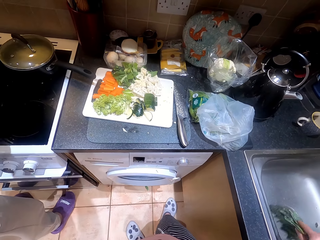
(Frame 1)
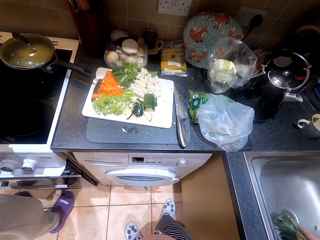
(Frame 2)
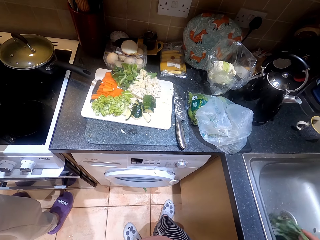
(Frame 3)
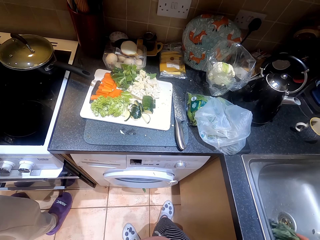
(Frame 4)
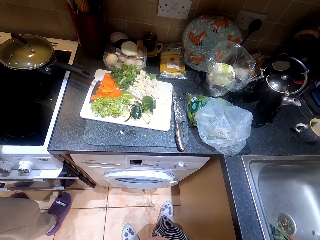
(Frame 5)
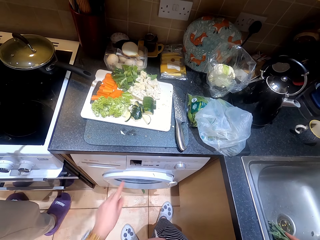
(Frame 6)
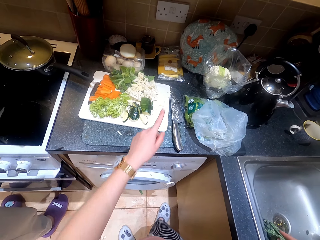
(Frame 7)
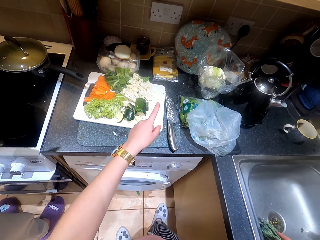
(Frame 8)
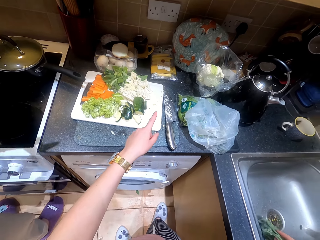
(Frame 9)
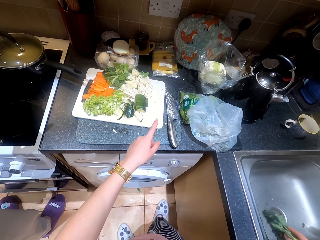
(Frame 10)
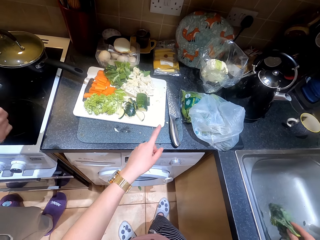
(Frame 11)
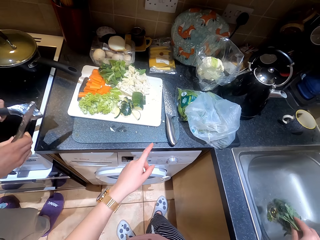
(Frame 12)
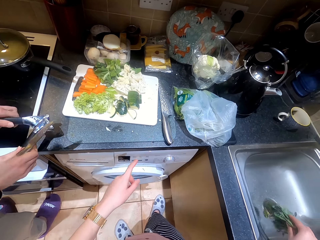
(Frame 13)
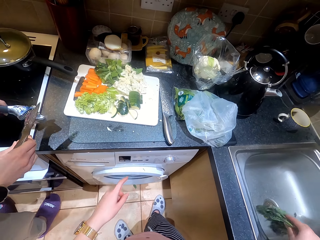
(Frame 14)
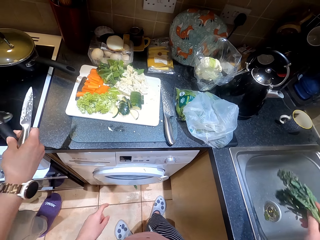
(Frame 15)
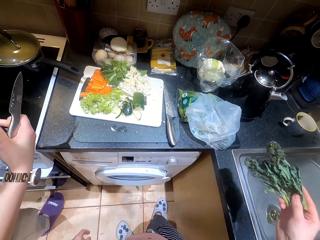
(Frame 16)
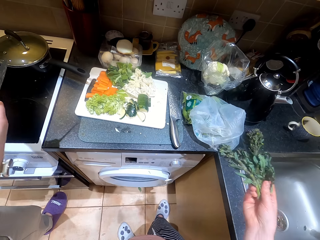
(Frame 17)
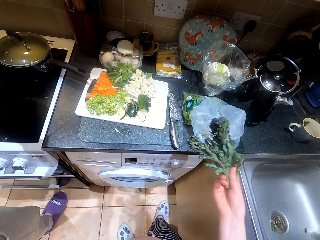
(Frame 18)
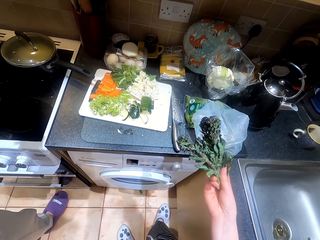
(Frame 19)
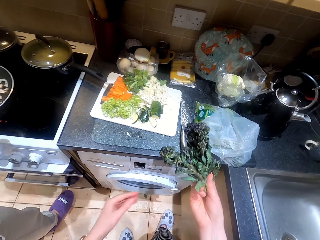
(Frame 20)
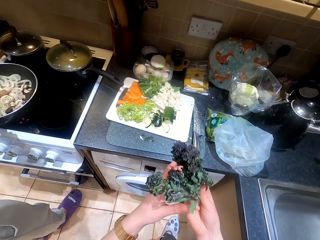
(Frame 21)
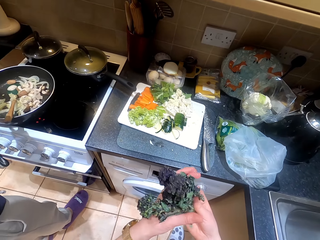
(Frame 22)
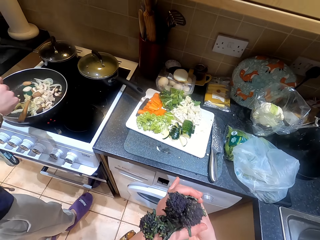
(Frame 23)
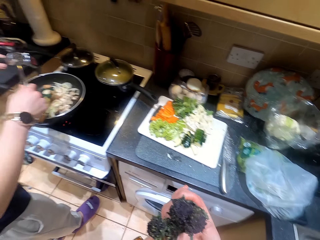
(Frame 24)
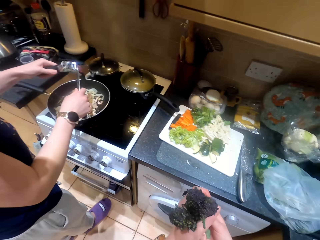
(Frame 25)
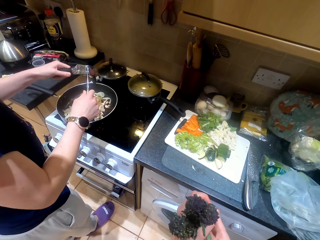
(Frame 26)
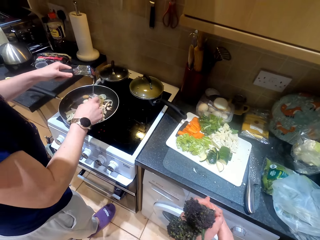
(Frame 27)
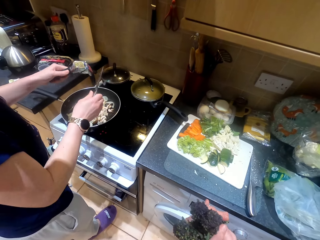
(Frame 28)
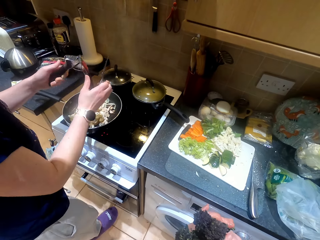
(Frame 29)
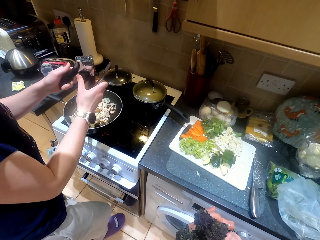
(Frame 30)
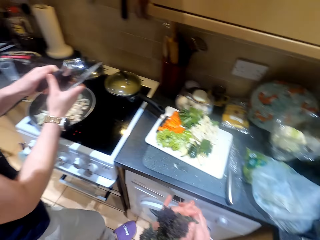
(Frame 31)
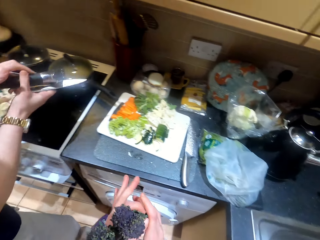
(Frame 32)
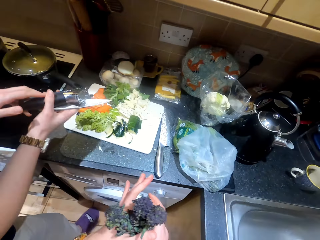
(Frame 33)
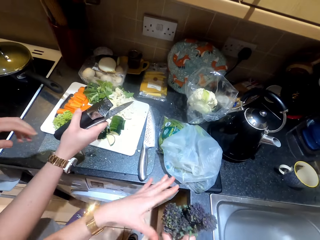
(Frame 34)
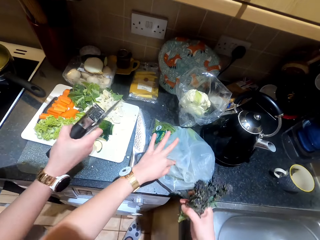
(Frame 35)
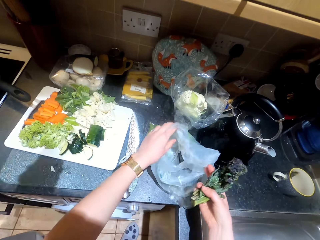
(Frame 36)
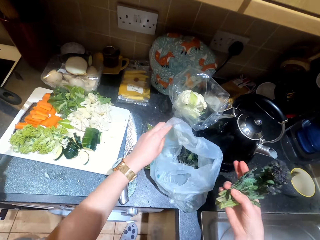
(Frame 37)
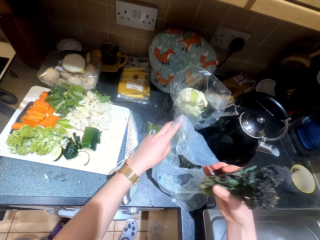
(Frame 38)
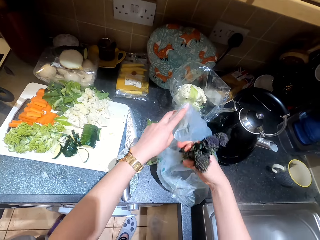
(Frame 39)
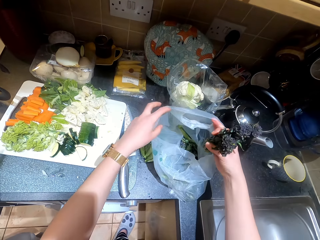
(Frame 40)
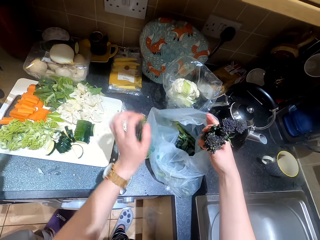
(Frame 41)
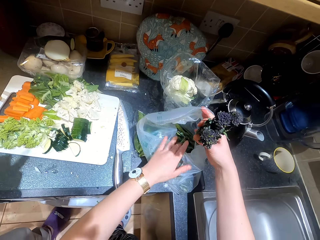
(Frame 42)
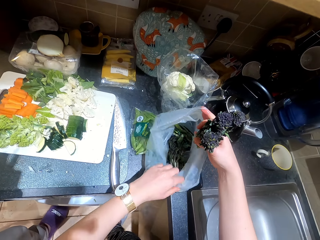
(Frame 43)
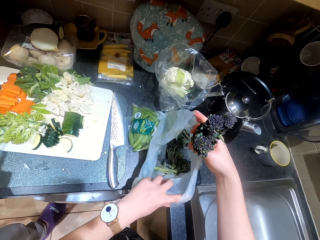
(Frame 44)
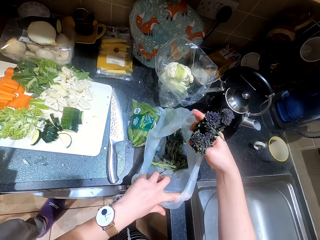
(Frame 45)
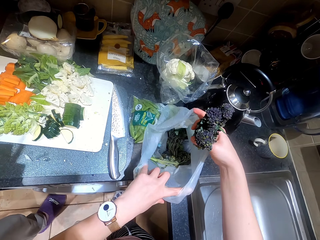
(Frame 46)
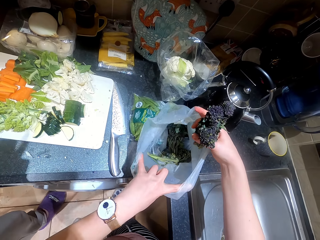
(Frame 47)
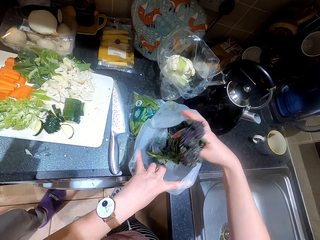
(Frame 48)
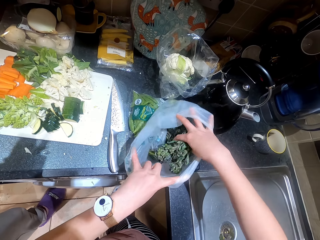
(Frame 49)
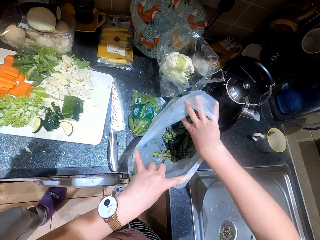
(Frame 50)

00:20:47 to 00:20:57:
The camera wearer points at the counter. A lady holds a knife. The lady interacts with the camera wearer. The camera wearer puts down vegetables in a paper bag. They open the shopping bag.

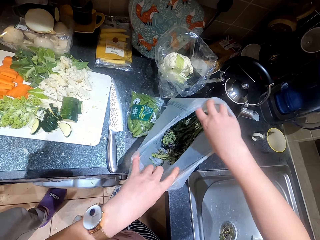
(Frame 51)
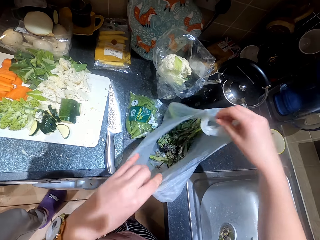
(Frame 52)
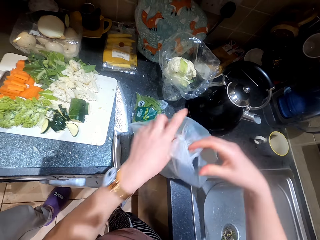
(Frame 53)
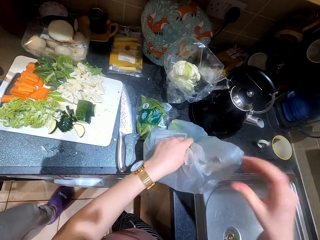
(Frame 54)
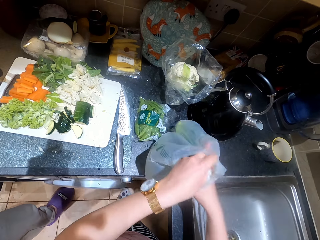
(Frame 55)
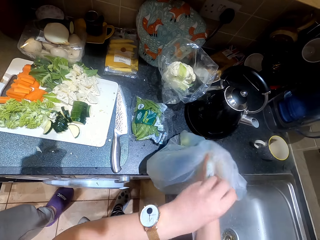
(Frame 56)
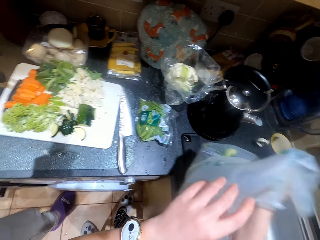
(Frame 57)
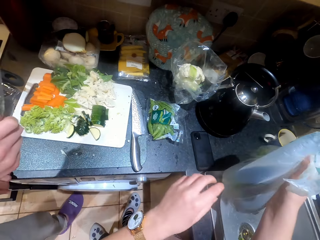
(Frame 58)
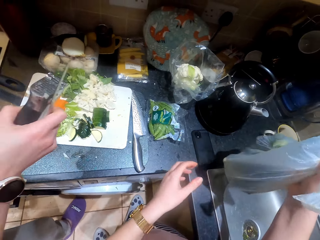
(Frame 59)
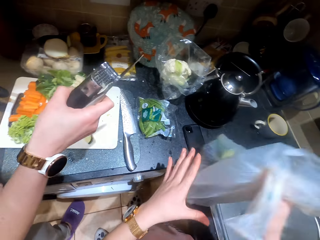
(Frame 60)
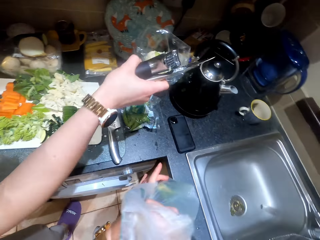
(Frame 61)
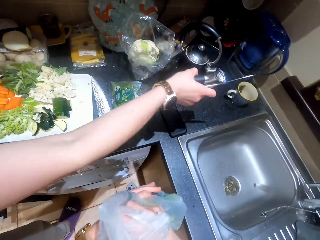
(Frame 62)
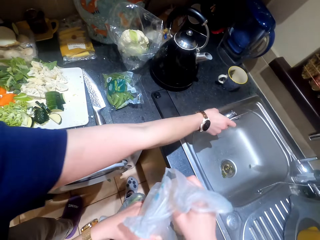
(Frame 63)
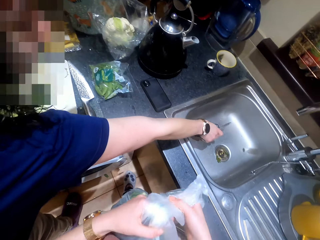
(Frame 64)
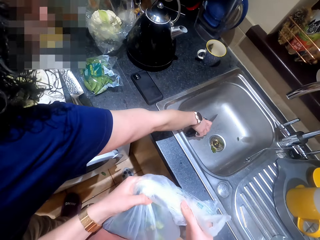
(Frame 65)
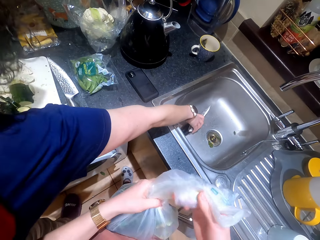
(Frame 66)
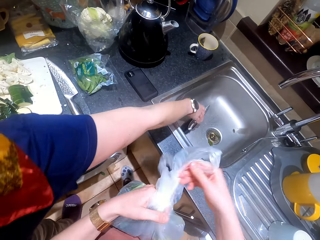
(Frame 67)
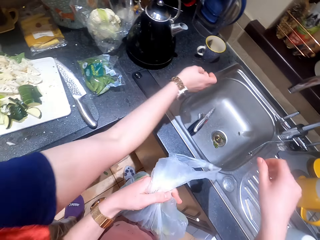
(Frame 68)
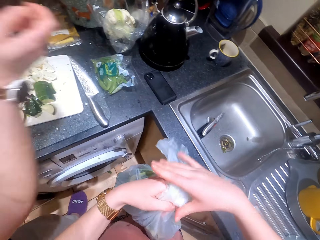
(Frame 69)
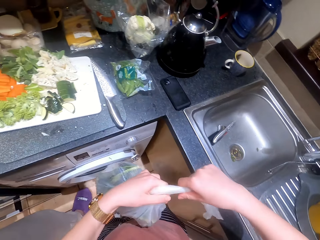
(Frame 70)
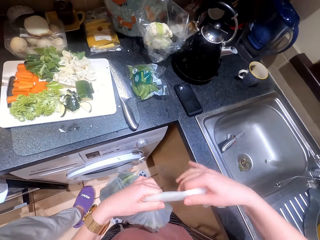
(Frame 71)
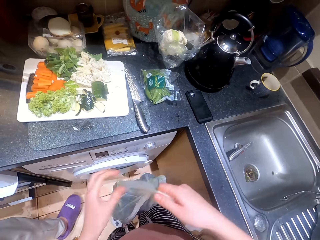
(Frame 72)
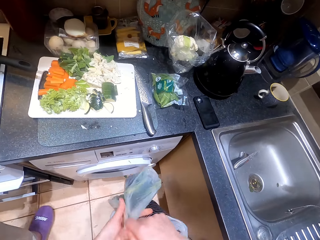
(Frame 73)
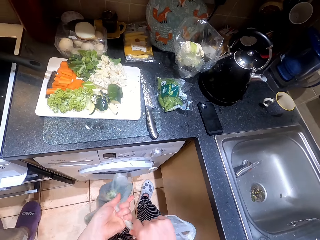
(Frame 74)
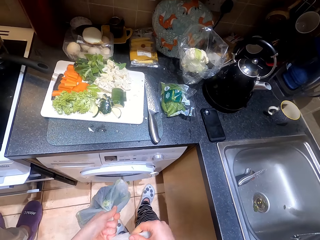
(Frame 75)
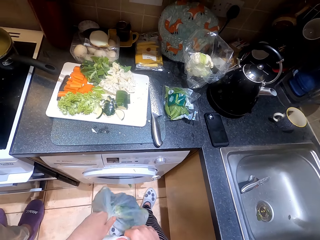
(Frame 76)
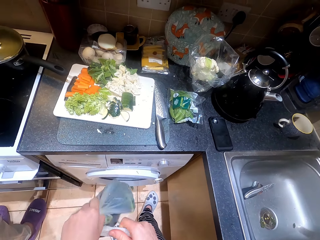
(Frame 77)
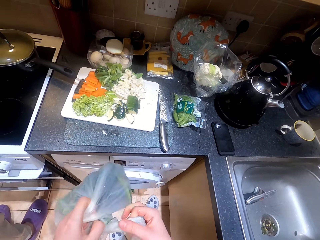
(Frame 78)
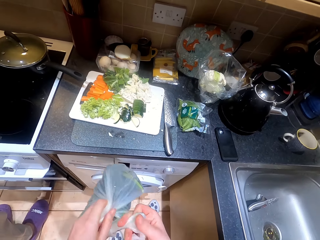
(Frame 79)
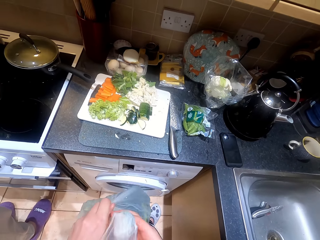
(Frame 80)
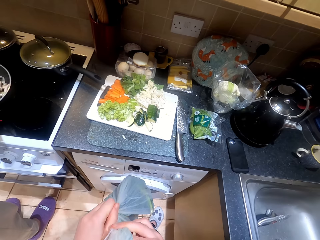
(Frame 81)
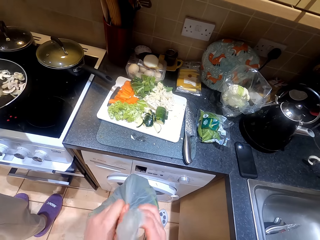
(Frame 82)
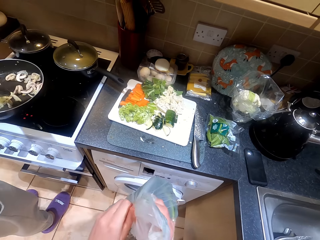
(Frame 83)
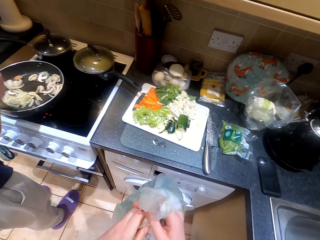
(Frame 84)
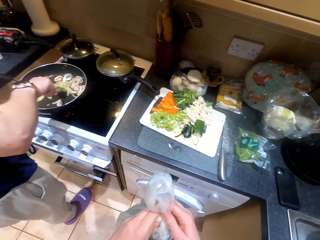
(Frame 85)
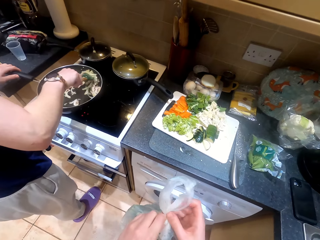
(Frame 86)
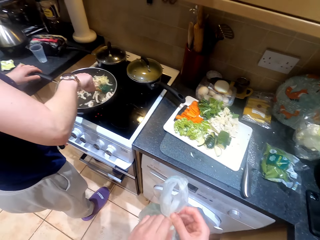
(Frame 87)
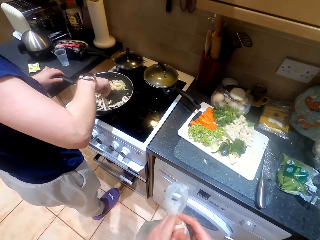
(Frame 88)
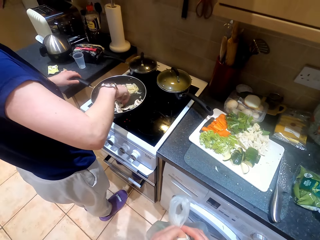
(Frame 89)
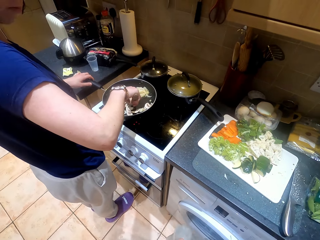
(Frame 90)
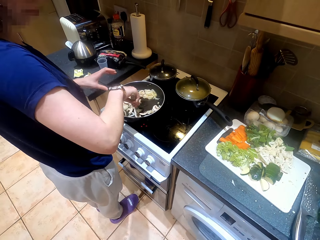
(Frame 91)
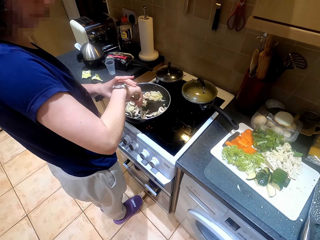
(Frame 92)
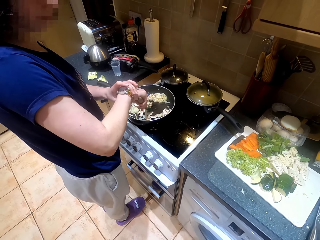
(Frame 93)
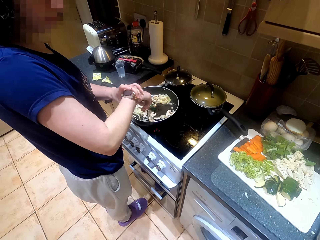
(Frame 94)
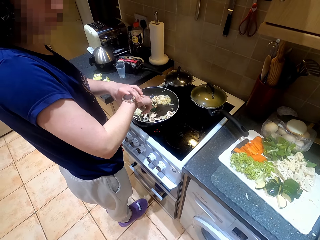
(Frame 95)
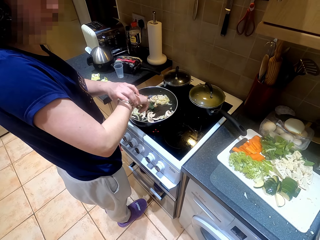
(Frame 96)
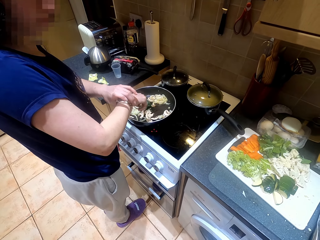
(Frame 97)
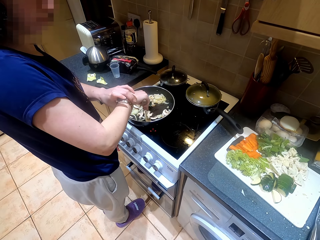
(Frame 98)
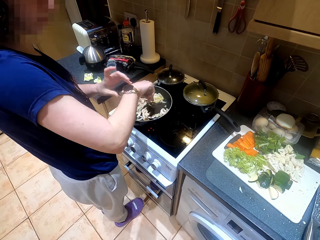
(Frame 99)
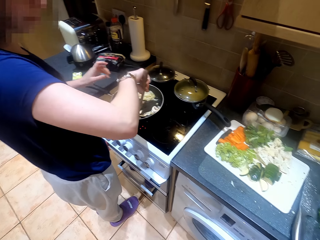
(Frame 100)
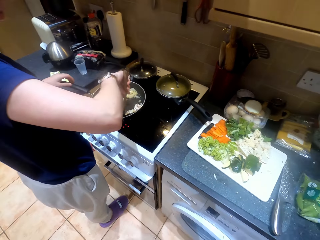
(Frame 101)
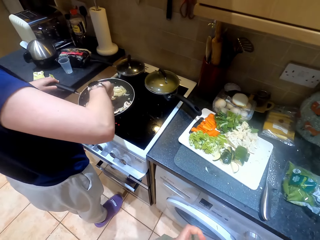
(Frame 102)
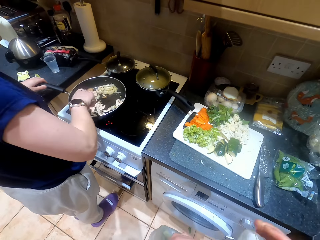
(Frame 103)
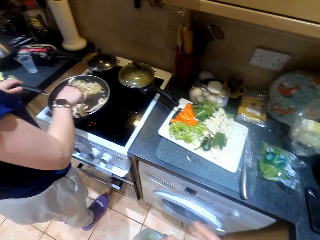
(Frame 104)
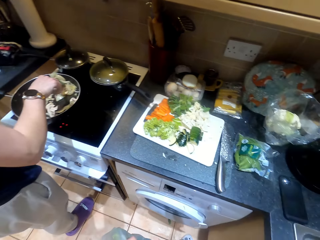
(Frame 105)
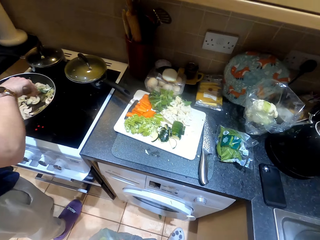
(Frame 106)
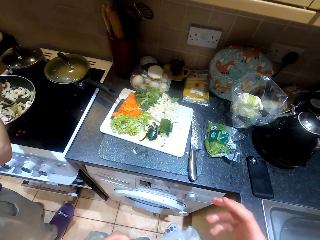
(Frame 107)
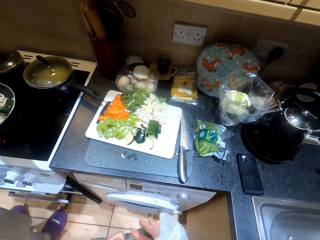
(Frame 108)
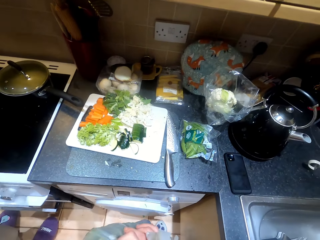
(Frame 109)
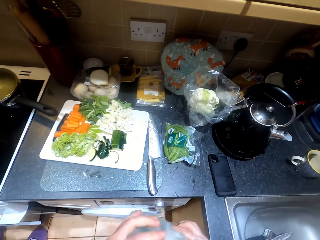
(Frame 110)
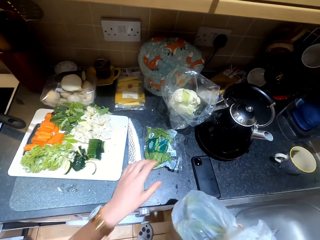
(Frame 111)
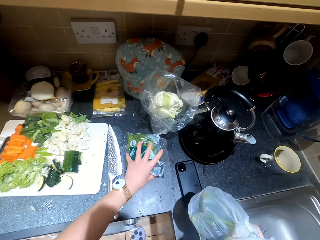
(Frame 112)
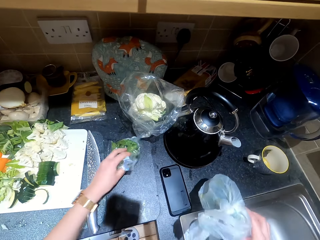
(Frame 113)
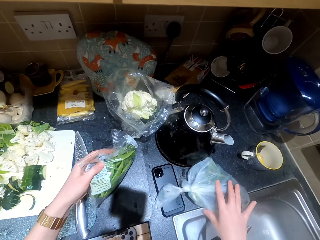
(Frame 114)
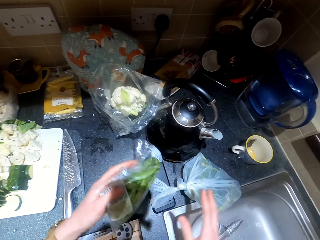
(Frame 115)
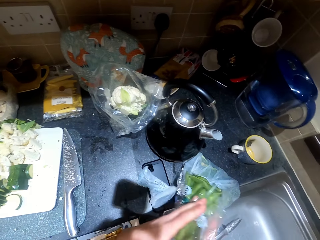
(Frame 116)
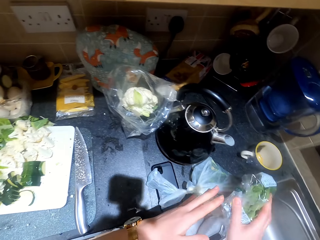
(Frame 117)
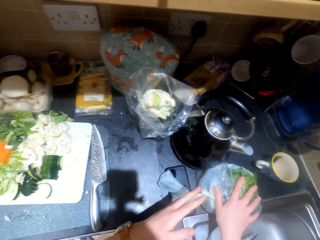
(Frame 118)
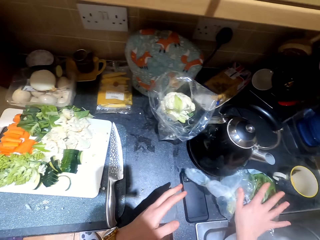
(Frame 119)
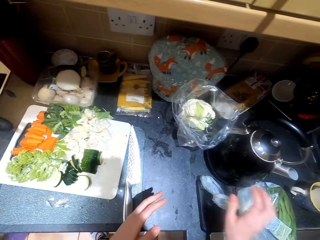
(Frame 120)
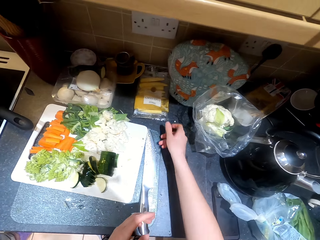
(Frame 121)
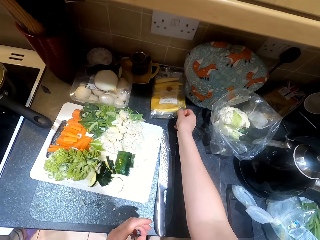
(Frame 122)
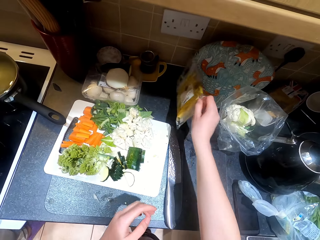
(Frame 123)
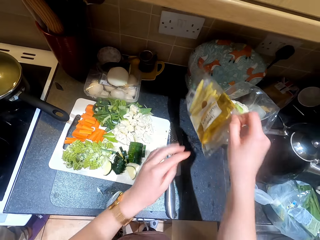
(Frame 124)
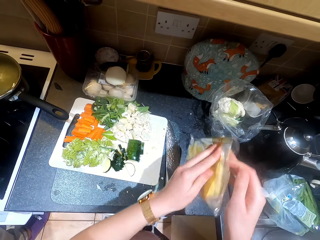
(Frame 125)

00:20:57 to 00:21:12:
The camera wearer returns something in the shopping bag. They pick up a paper bag from the counter, and put a grater in a sink. A person puts the knife in the sink. The camera wearer ties a knot on the shopping bag. The person stirs food on a pan. The person adjusts a wrist watch. The person stirs food on the pan. The camera wearer puts down the paper bag on the counter. They move paper on the counter. They pick up a paper from the counter.
